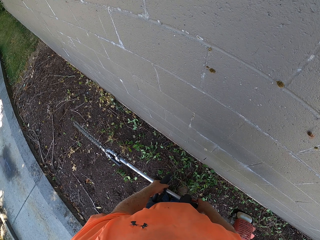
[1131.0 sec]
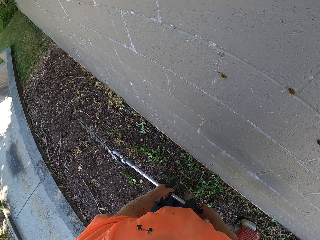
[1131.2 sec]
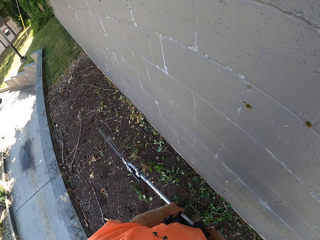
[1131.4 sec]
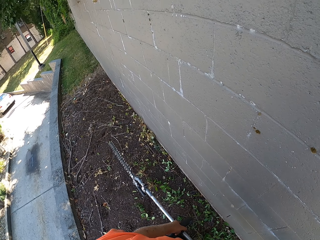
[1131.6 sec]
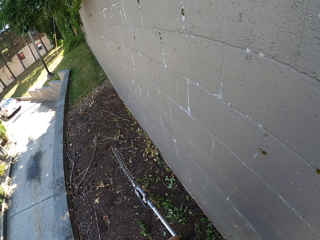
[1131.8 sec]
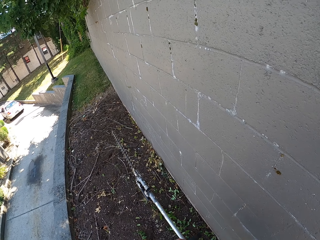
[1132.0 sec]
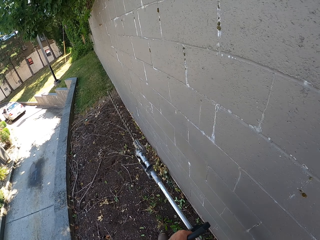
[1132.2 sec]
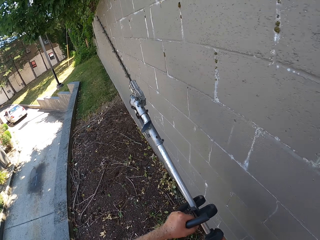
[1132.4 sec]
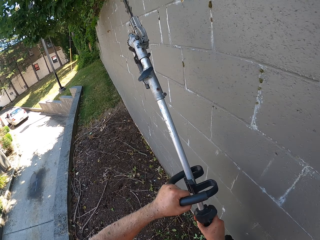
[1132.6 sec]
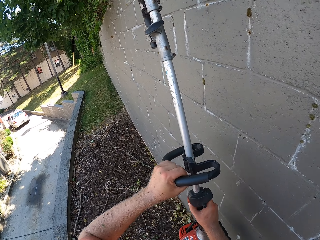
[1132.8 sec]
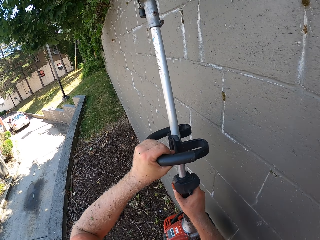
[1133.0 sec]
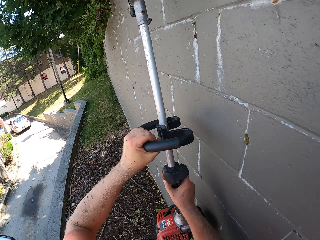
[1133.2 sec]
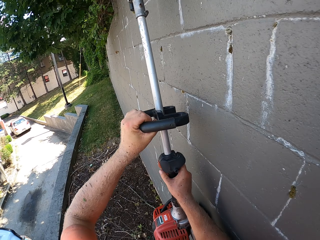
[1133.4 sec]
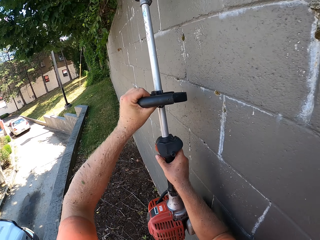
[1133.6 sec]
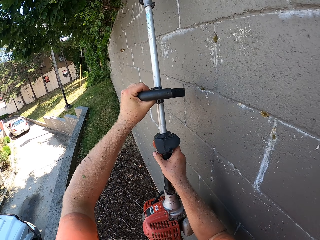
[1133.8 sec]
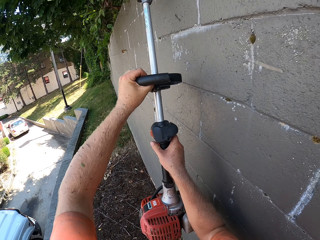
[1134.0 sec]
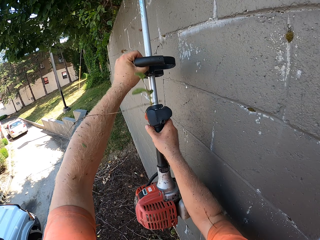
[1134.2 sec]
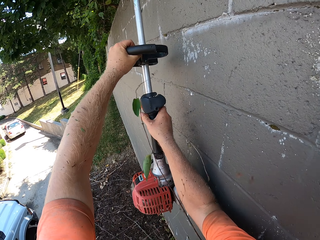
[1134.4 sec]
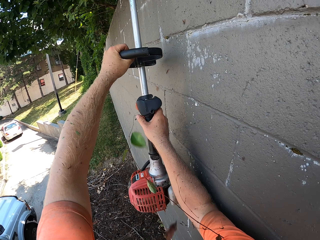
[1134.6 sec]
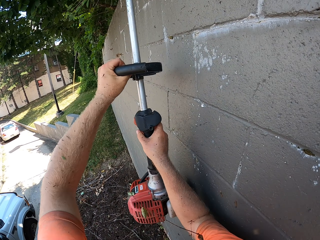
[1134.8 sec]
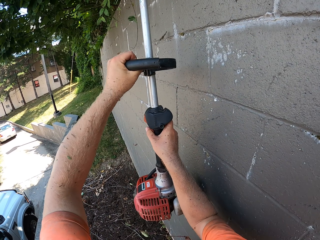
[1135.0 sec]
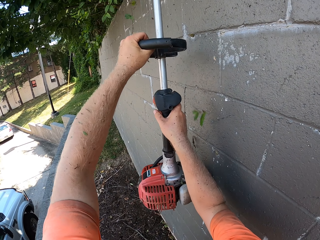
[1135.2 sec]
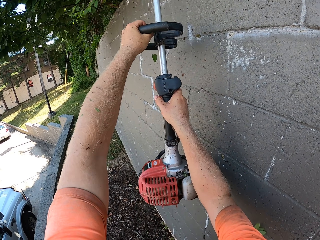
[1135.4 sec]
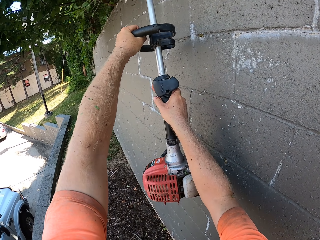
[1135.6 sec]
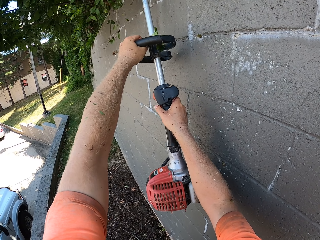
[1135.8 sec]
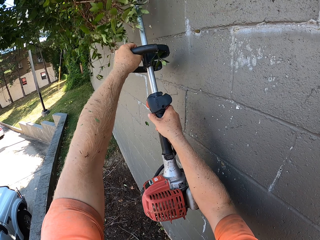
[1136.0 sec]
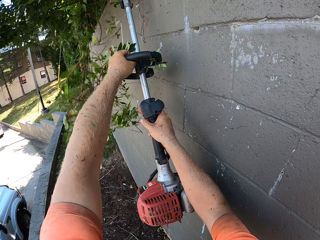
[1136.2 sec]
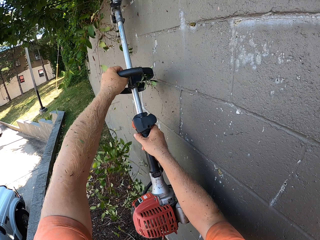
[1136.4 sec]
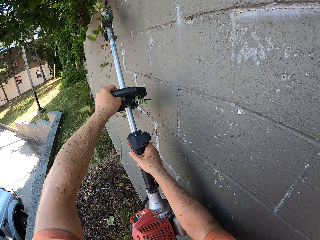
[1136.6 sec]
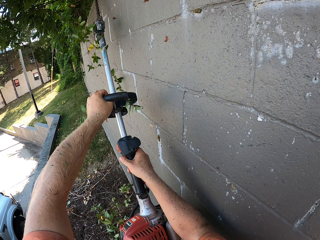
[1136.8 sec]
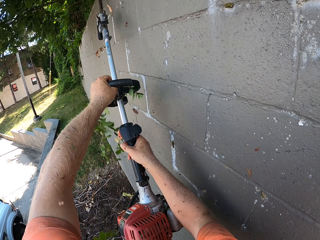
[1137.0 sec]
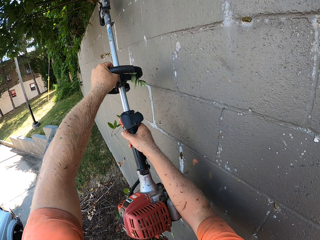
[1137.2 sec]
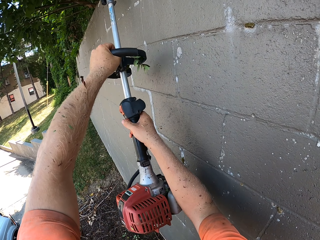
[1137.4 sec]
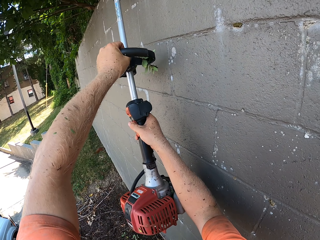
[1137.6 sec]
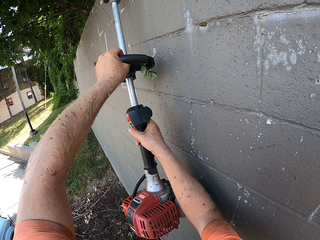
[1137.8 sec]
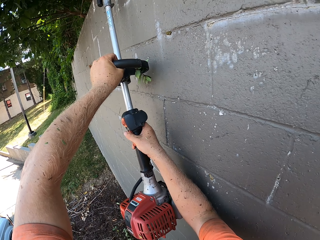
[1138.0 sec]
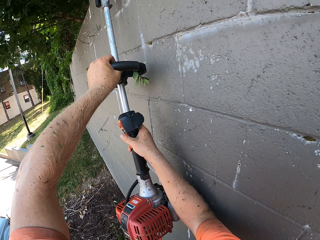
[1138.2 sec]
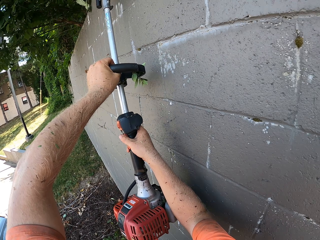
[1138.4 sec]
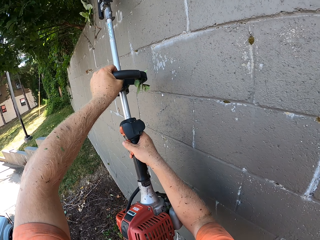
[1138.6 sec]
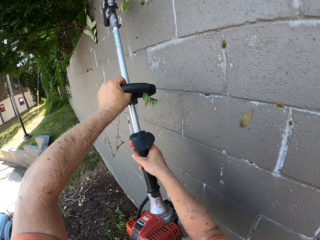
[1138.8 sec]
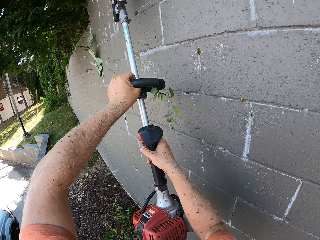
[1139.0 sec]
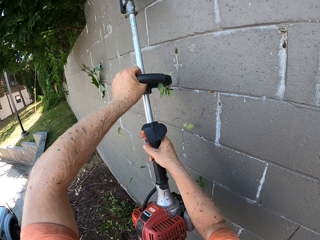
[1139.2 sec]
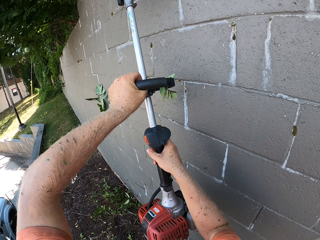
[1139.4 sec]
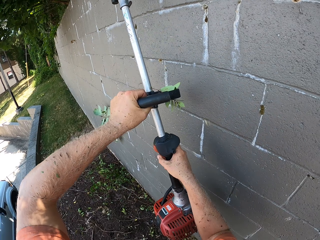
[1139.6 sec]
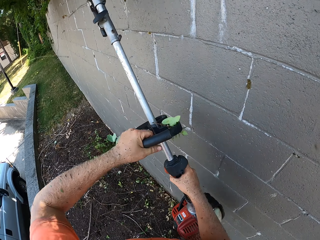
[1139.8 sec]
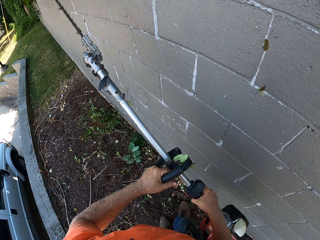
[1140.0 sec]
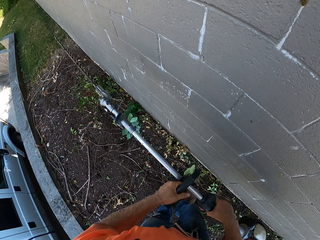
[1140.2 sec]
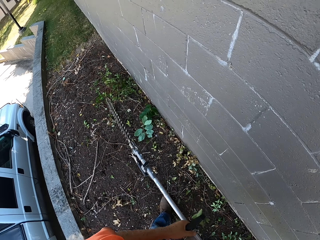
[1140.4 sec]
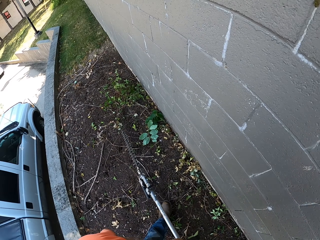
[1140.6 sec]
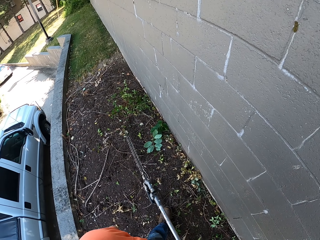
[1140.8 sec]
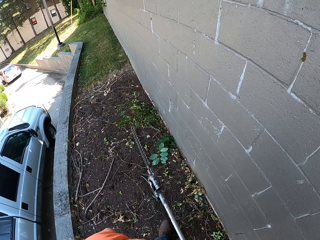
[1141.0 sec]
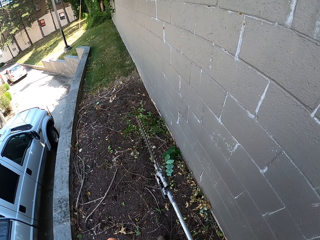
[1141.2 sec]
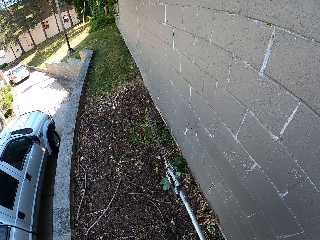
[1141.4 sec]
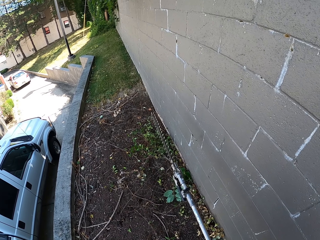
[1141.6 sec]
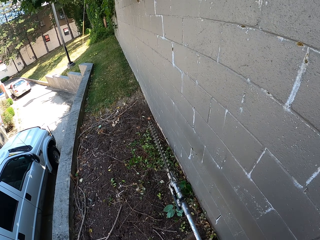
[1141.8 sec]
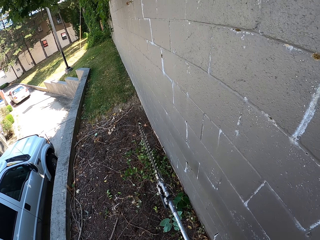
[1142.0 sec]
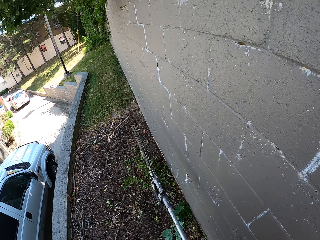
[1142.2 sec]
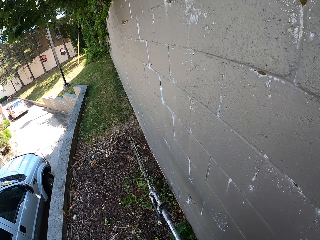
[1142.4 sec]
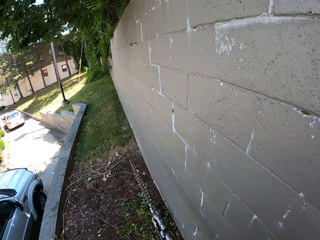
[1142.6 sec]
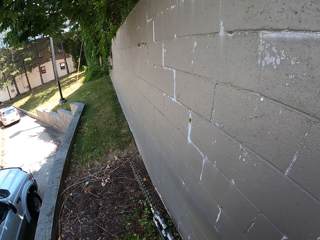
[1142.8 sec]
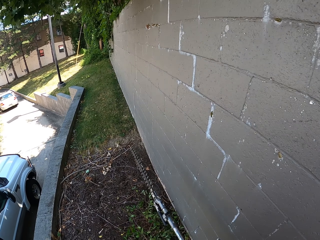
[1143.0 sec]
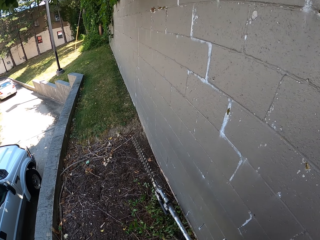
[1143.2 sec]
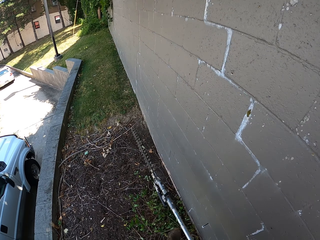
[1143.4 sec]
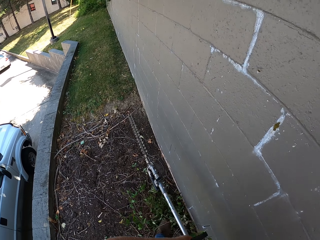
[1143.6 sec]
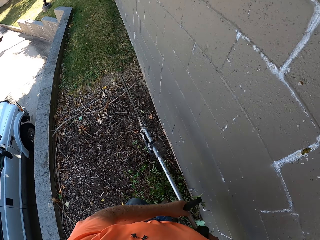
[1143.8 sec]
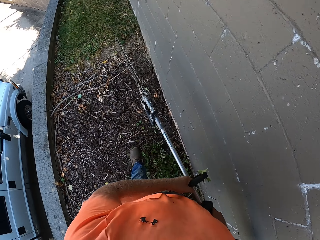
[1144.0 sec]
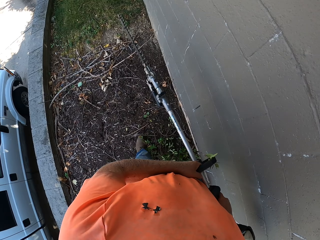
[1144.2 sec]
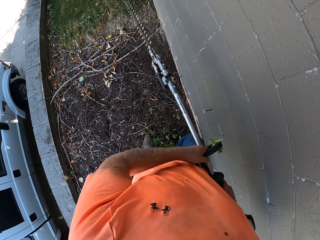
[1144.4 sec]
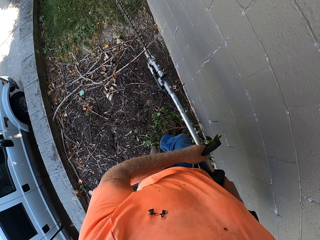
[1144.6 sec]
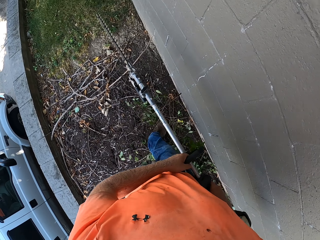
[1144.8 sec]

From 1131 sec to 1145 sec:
The camera wearer trims hedge bushes on the wall with the hedge trimmer in both hands. They walk on a pathway.

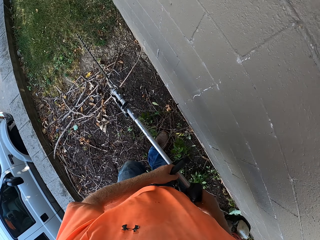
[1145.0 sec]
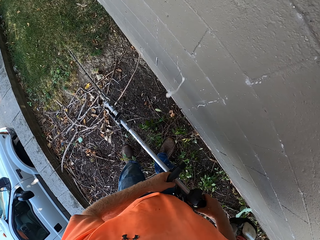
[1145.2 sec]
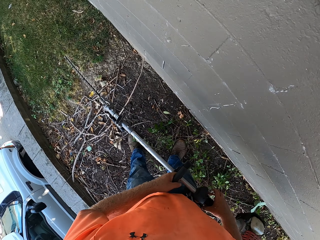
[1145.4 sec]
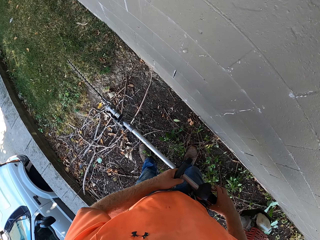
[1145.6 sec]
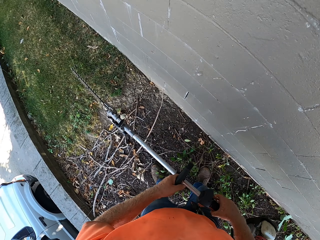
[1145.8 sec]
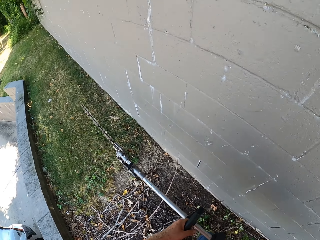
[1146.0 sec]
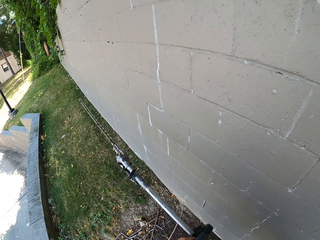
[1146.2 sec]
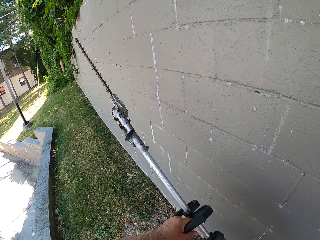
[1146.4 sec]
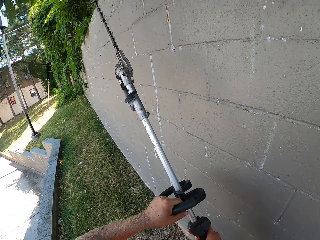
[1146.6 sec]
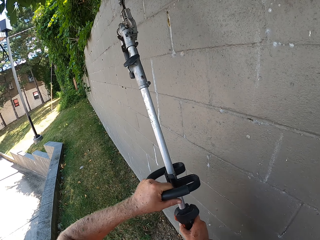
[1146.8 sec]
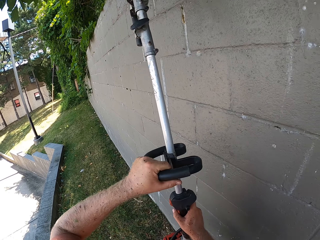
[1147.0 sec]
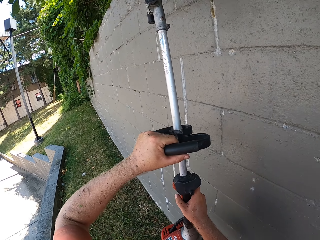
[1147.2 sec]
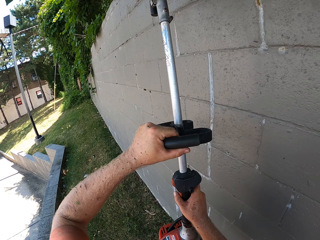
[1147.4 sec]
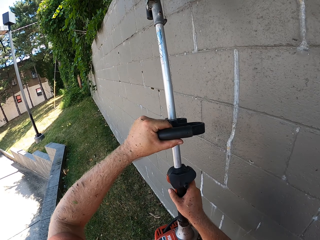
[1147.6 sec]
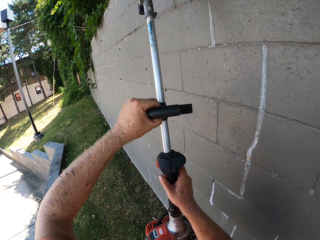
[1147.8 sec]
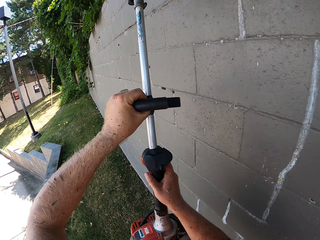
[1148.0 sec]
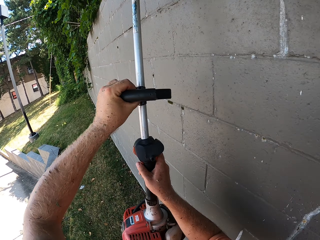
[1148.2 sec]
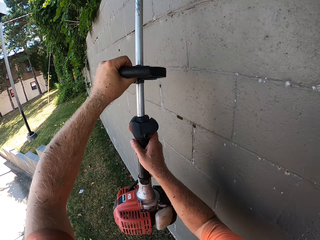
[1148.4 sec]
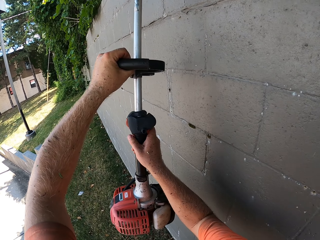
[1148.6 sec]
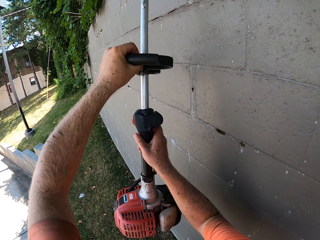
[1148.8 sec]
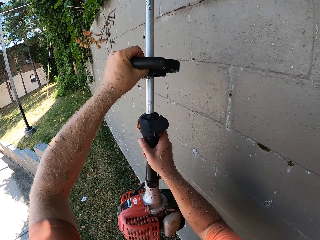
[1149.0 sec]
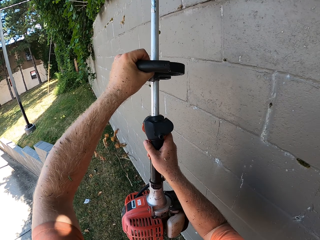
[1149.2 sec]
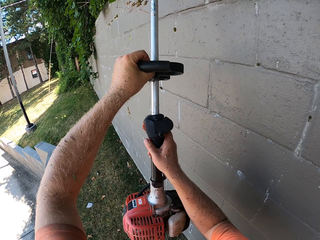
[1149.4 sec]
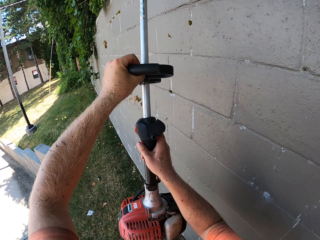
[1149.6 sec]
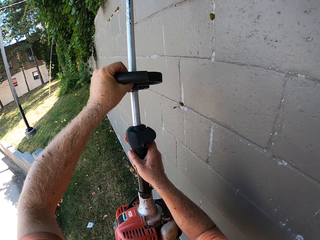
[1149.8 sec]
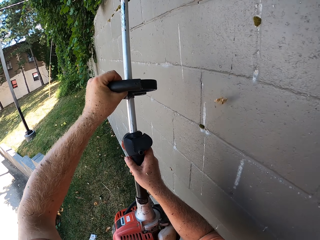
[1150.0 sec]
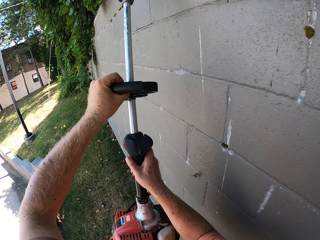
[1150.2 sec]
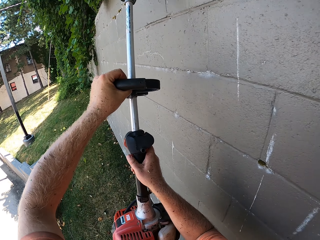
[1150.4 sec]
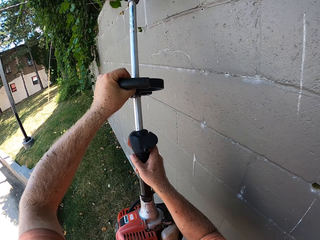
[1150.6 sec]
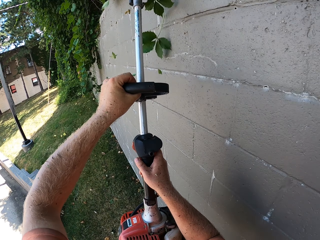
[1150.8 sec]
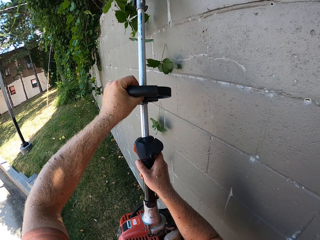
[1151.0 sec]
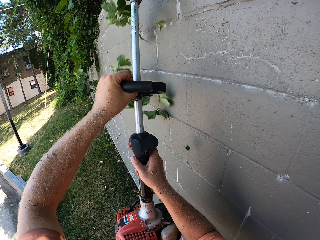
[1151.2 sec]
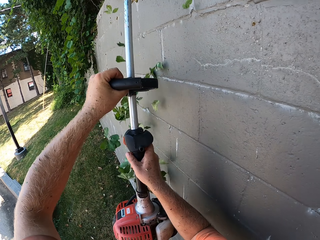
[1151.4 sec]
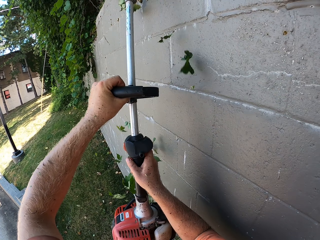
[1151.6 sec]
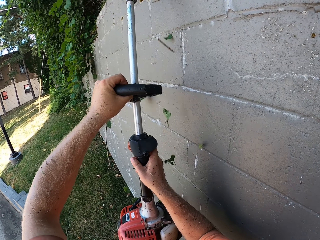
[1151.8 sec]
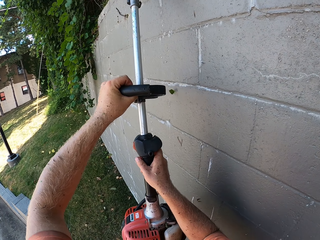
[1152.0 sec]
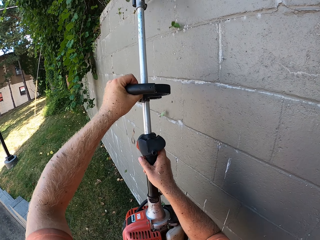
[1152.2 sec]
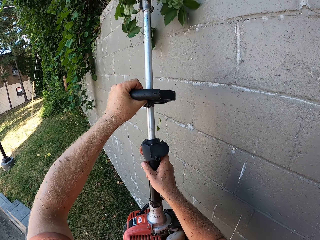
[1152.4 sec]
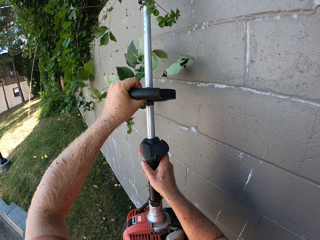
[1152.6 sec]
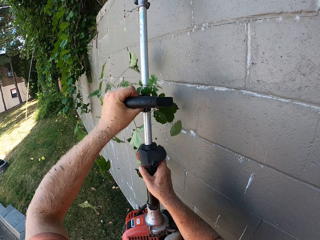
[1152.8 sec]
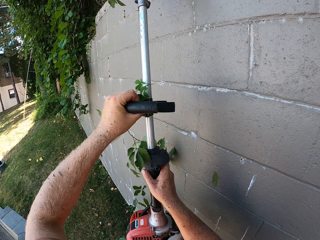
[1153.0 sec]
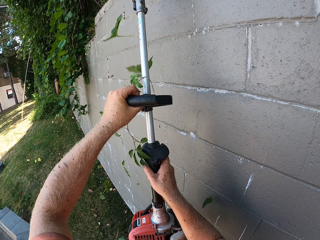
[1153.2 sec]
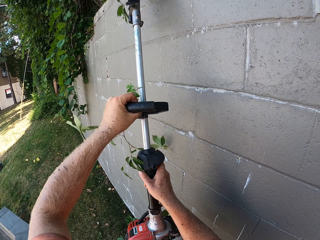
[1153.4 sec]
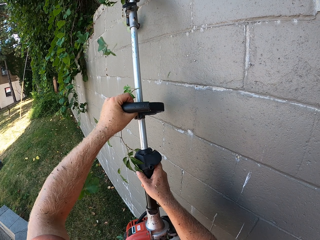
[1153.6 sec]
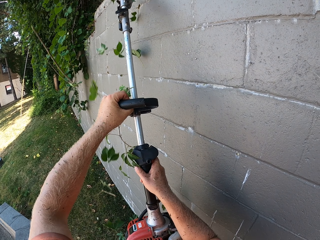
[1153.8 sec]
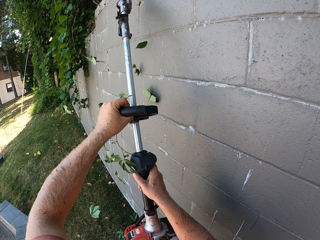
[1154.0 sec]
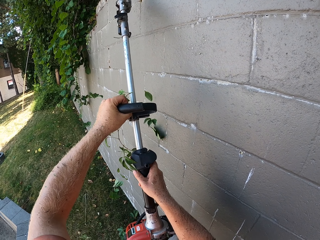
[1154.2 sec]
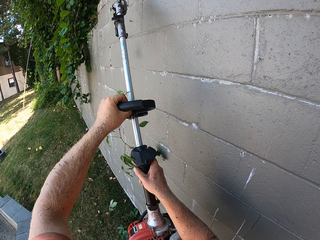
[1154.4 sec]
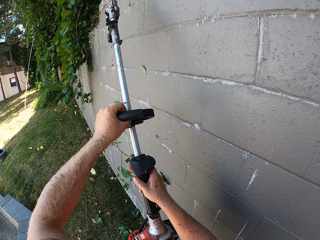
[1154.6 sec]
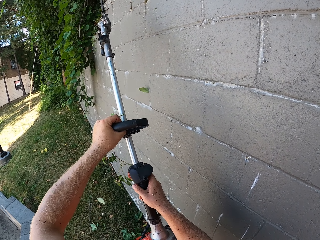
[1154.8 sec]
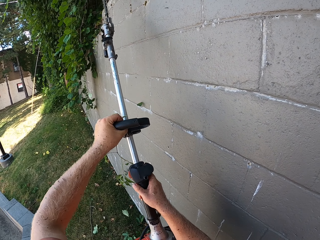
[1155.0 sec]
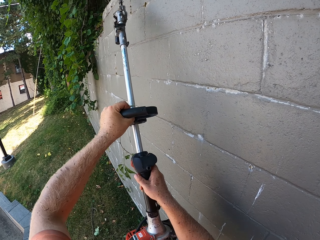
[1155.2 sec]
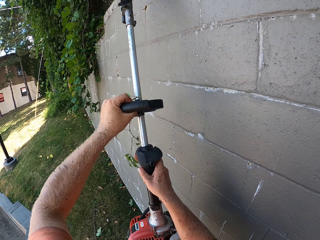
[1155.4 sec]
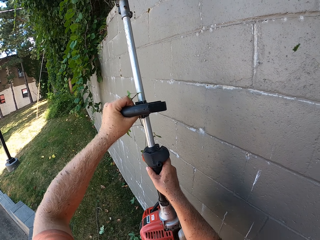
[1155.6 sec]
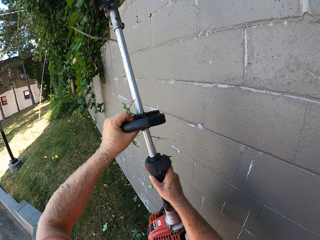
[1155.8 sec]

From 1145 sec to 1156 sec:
The camera wearer trims hedge bushes on the wall with the hedge trimmer in both hands.
